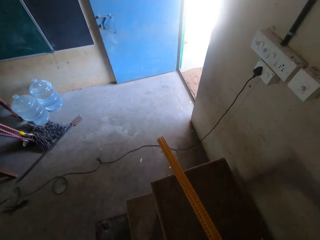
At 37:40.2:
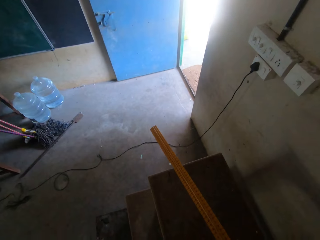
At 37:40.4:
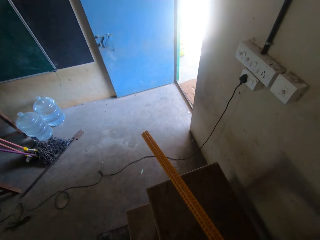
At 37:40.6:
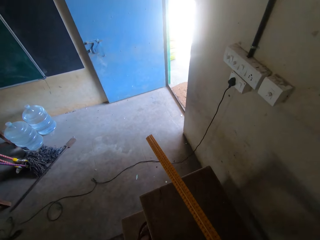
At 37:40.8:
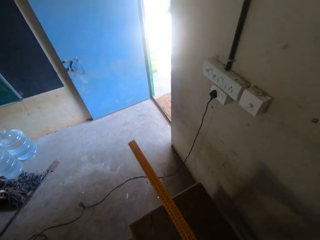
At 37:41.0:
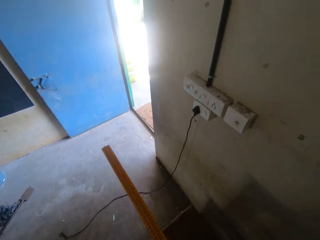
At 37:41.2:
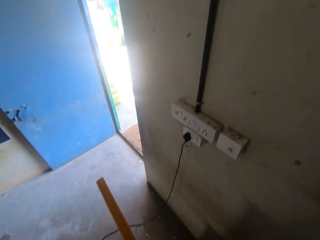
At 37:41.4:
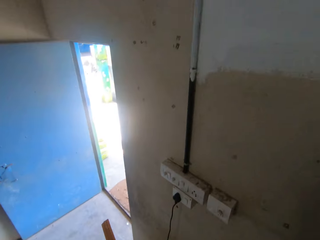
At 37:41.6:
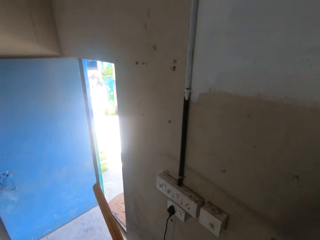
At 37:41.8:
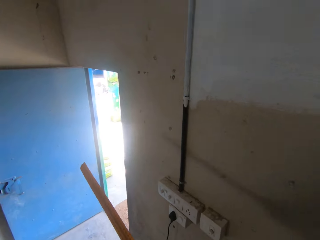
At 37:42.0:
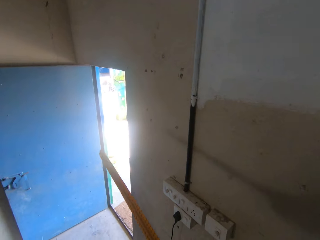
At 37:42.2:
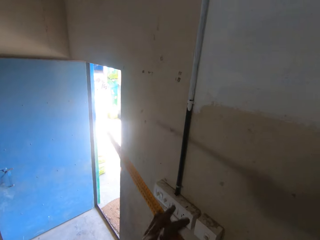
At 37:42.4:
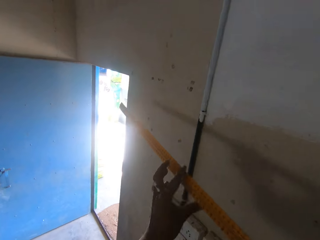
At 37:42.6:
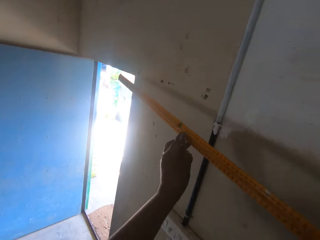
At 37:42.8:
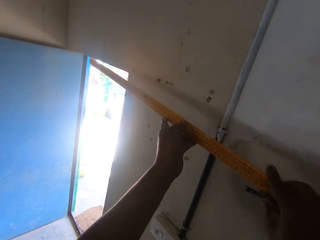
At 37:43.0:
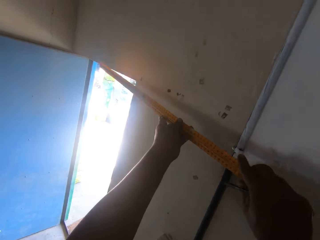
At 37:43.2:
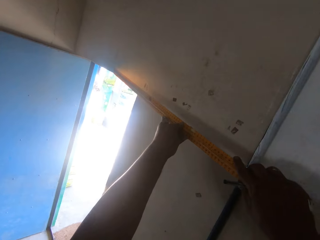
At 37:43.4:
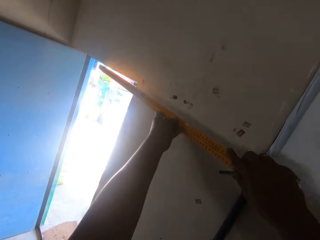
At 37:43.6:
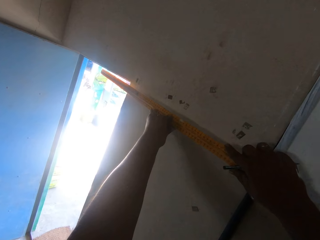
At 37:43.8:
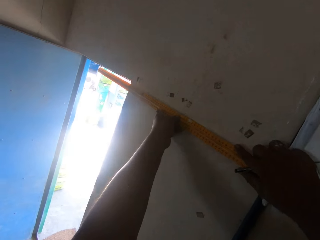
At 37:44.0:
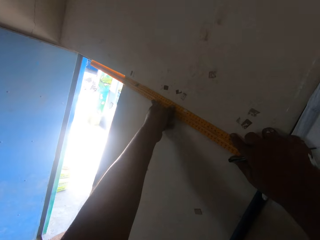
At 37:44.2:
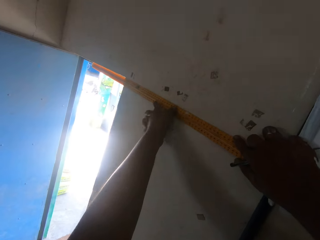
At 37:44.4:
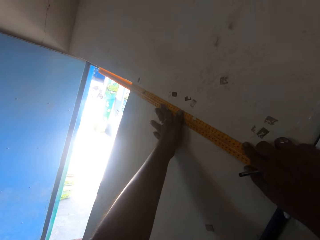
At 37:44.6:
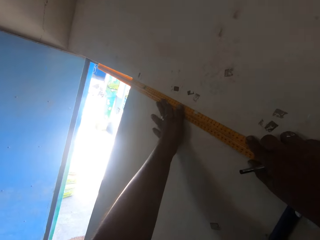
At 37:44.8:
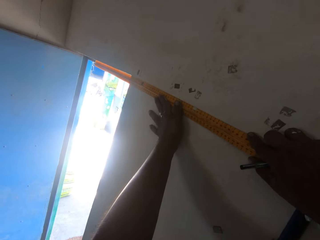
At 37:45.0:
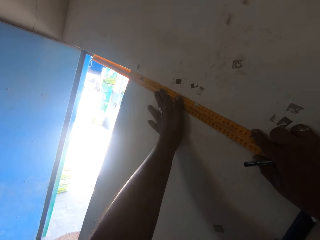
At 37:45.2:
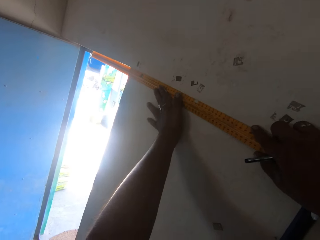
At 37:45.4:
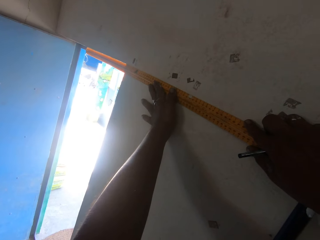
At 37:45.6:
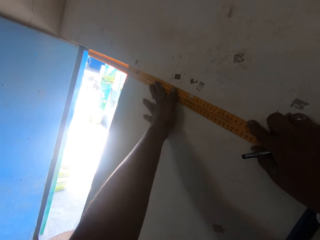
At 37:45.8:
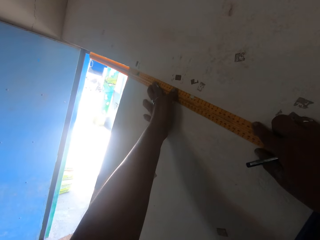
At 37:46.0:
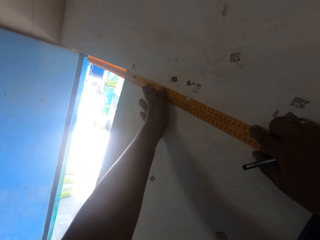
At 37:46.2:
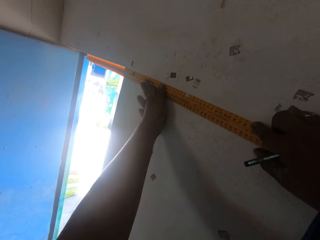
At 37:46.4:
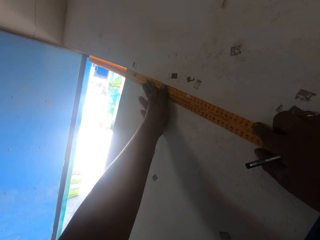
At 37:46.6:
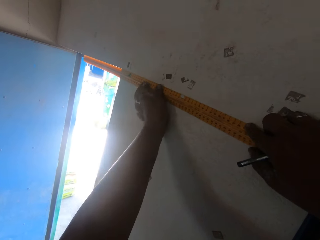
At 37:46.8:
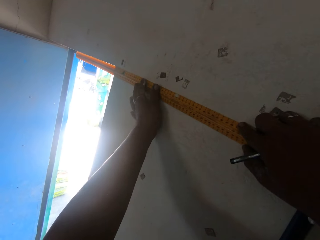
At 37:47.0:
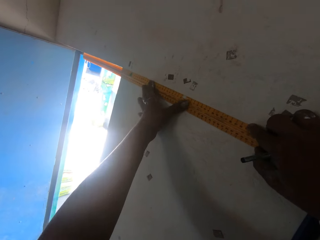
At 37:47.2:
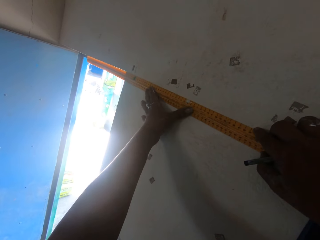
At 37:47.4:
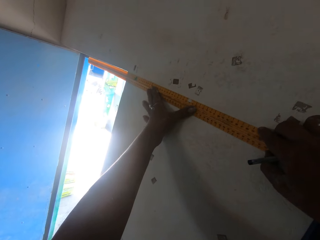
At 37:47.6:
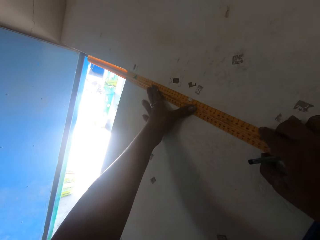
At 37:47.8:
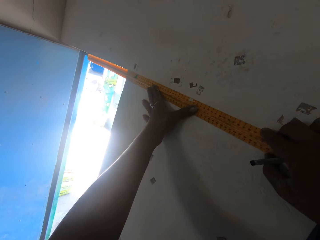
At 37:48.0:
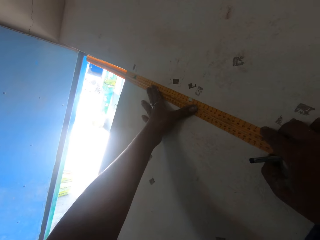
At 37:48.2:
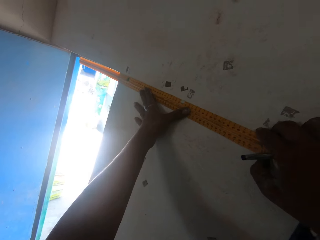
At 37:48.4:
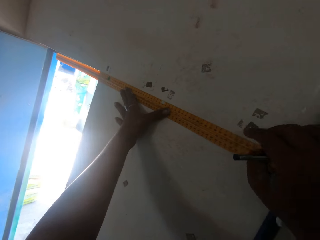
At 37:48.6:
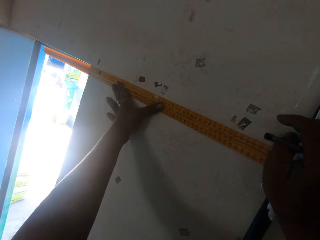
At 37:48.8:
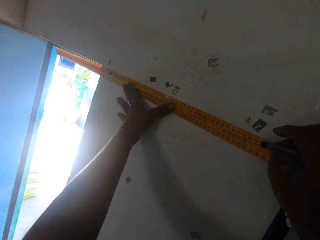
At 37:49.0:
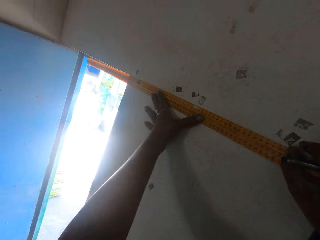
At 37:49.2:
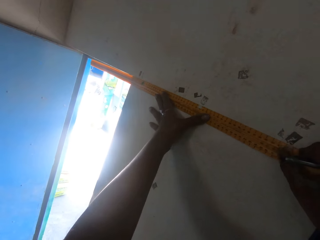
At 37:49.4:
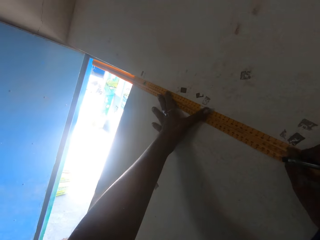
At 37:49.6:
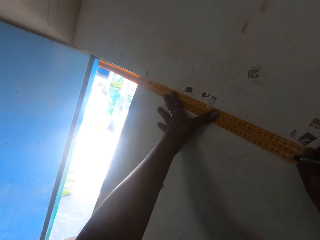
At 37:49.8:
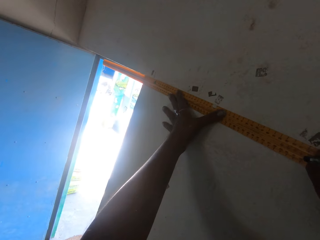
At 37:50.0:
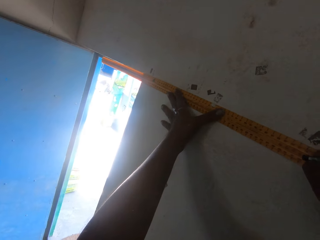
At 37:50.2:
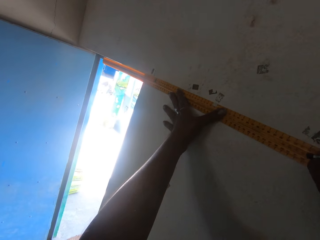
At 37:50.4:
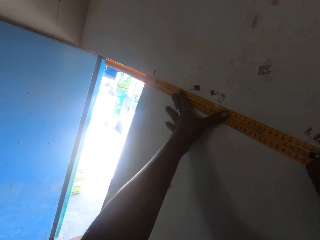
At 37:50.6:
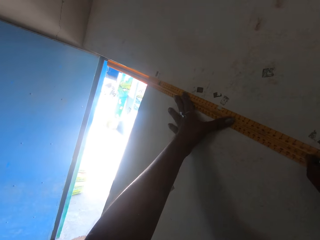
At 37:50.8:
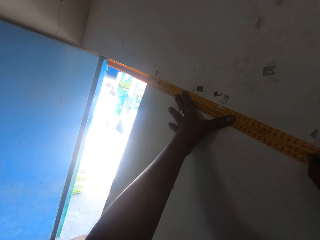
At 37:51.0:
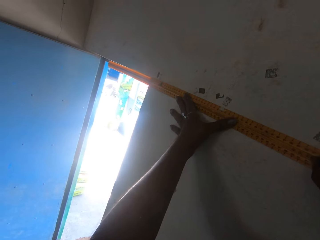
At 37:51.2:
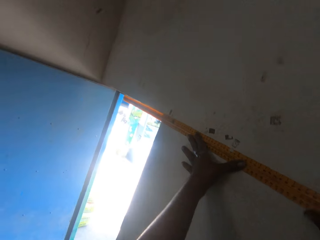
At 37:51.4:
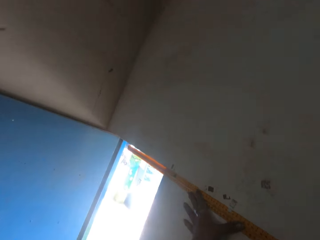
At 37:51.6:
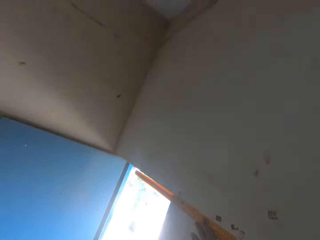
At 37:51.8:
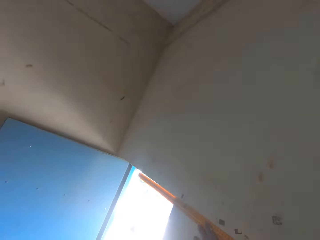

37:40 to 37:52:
The camera wearer places the ruler on the wall with his hands. He measures the wall with the ruler. He adjusts the ruler on the wall.

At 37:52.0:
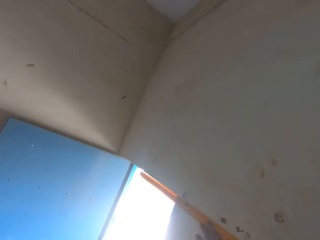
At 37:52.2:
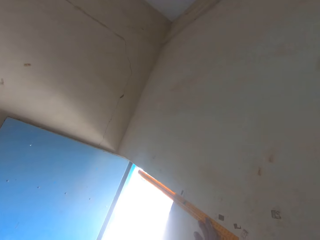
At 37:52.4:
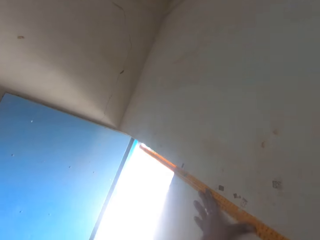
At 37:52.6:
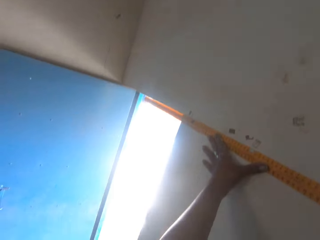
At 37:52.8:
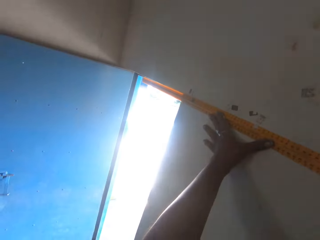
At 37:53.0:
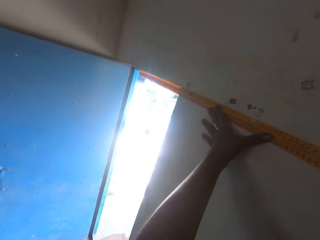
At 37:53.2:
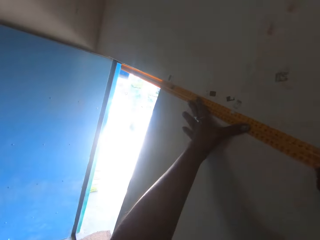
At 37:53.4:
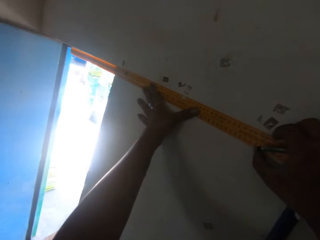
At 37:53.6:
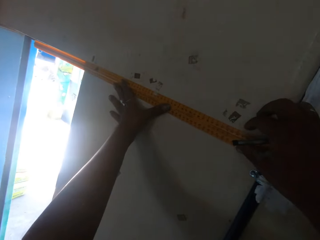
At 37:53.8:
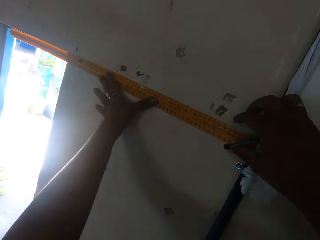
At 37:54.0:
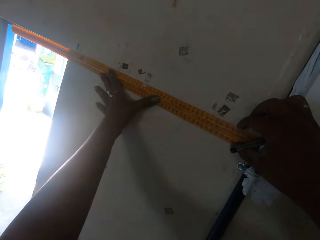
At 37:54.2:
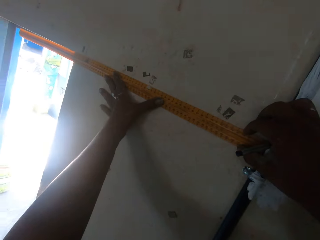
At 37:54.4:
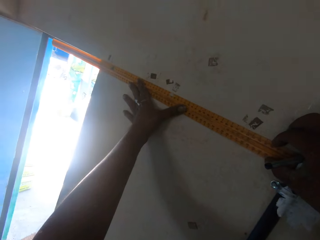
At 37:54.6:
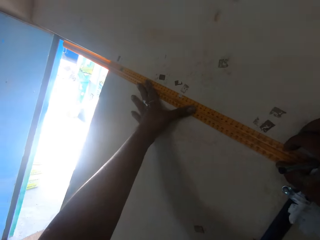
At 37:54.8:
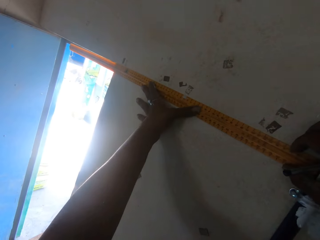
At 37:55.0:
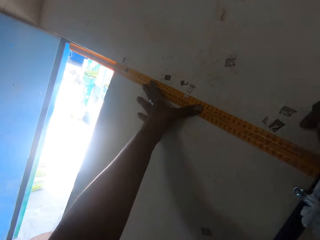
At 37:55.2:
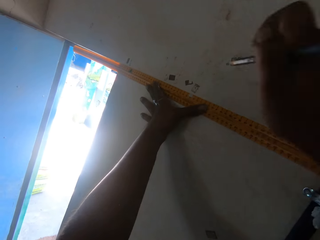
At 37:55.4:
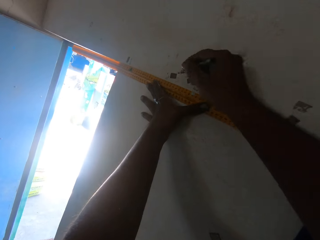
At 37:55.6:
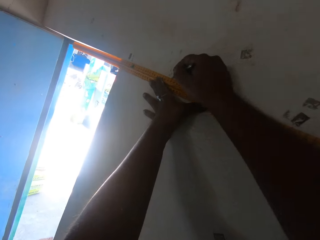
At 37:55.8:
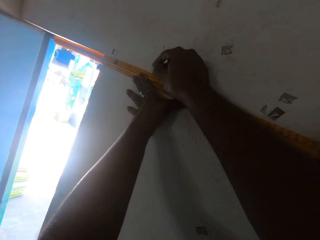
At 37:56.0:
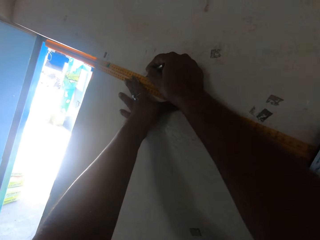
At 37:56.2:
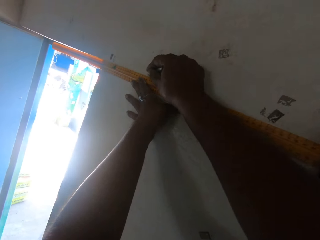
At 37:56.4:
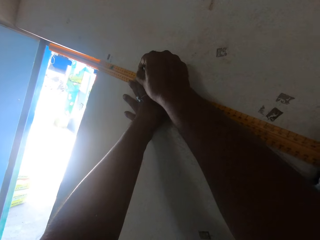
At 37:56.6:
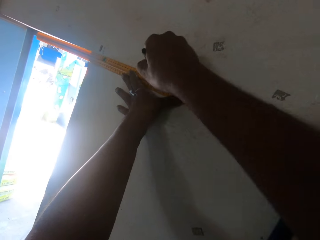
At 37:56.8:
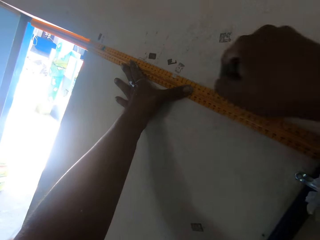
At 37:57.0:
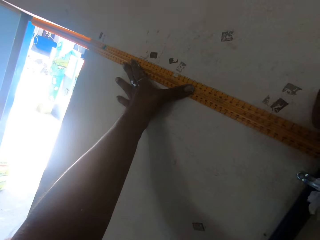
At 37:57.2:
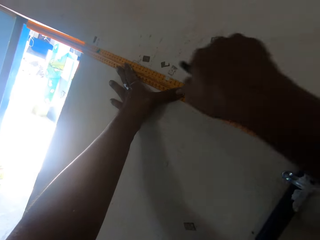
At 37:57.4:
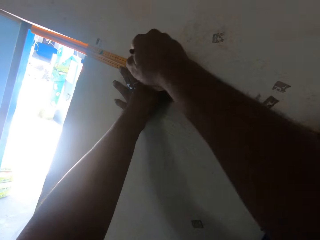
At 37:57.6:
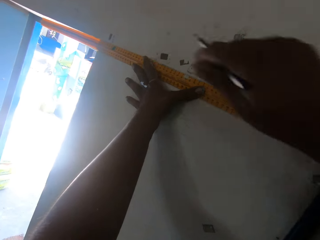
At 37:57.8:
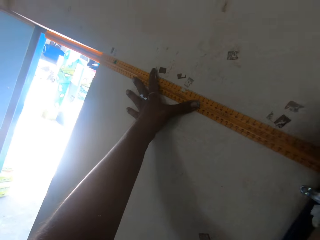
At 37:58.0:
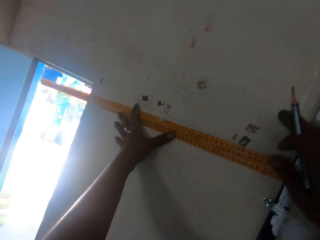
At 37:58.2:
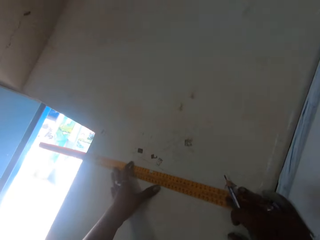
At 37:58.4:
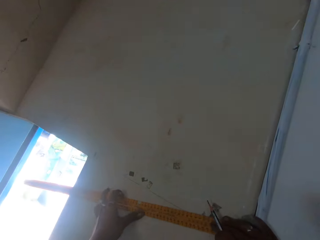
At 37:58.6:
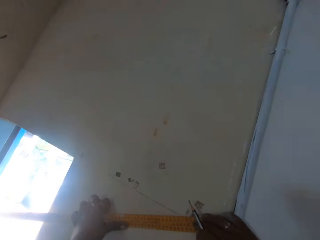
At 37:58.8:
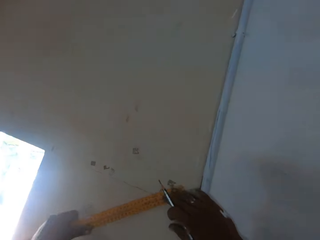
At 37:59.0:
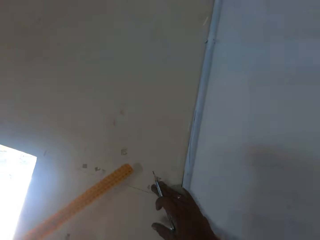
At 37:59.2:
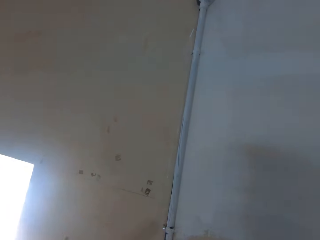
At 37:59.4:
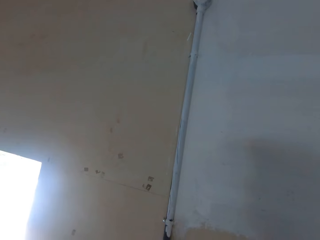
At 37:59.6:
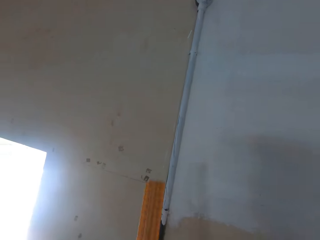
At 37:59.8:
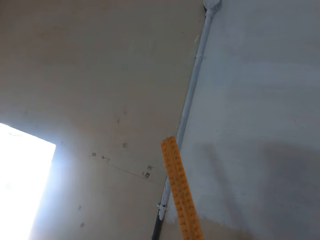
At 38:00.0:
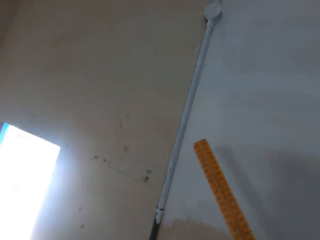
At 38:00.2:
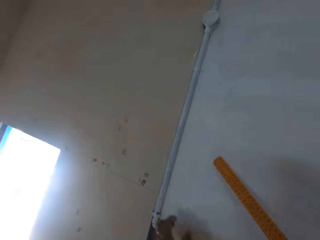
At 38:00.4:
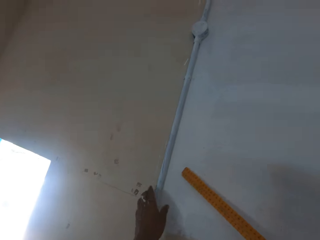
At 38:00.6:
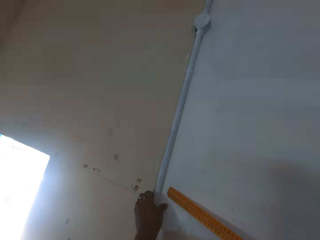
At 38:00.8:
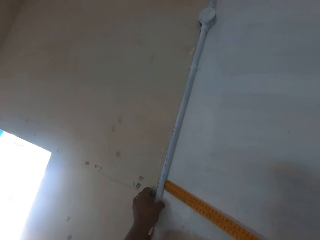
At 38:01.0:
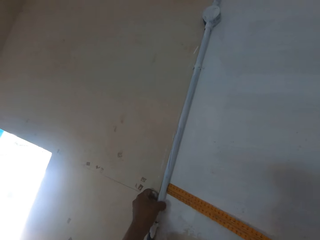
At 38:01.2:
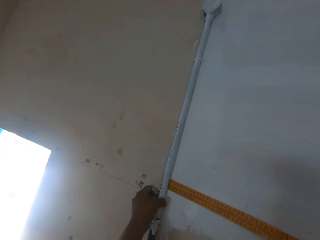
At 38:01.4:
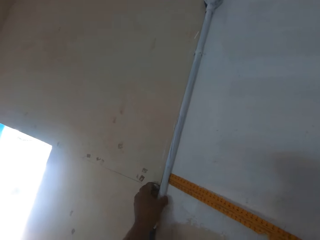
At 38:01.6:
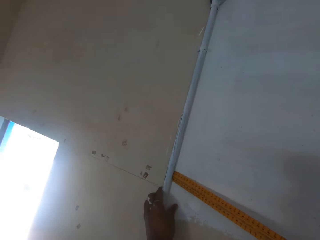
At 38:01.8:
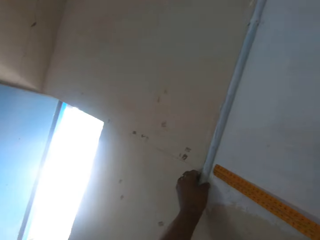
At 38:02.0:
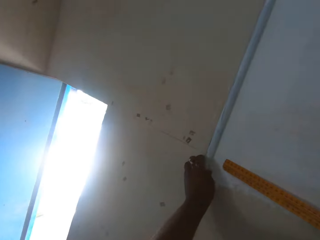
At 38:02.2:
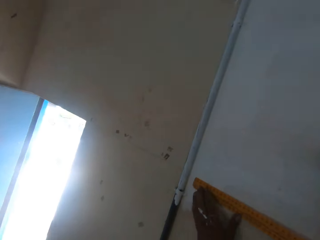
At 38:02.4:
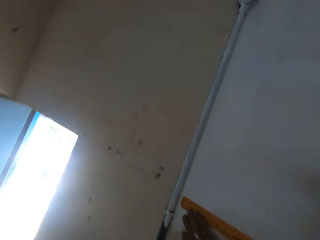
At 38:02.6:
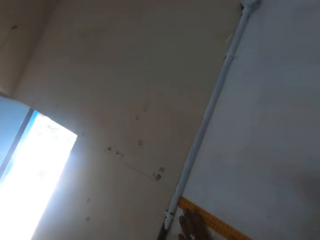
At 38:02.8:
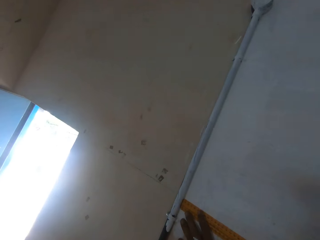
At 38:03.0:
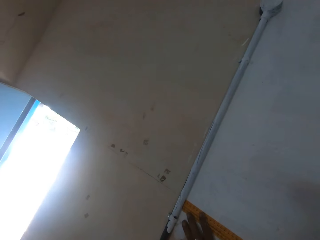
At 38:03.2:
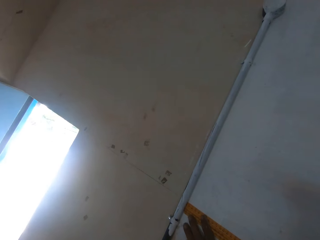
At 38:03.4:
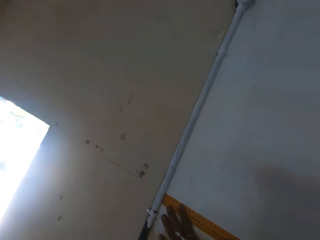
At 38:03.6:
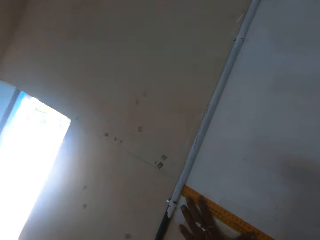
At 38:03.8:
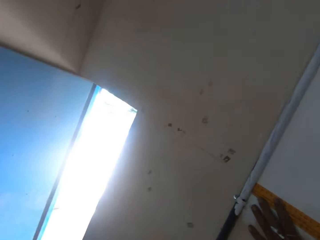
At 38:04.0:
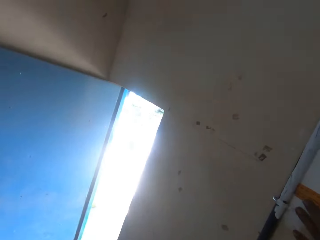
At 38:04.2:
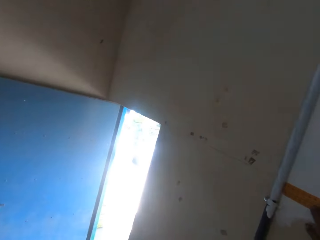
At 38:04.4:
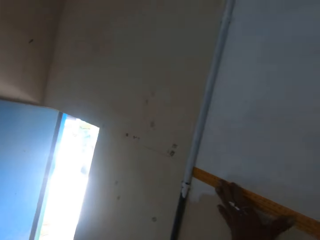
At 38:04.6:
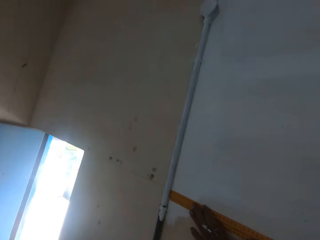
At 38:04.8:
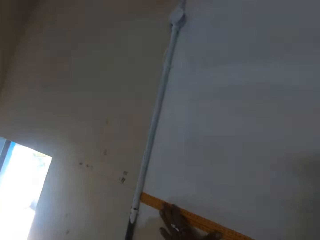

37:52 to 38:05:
The camera wearer marks the wall with the pencil in his right hand. He draws a line on the wall with the pencil. He places the ruler on the wall with his hands. A man interacts with the camera wearer. The camera wearer pulls the electric pipe. He measures the wall with the ruler.
